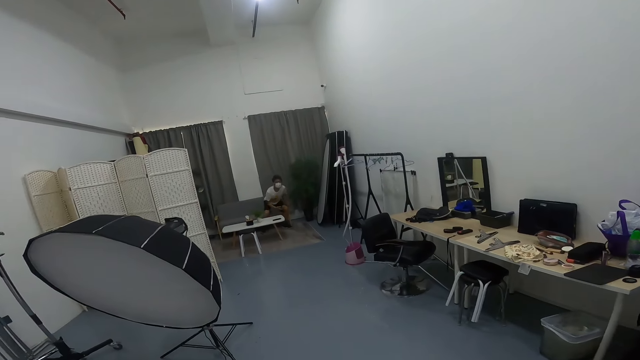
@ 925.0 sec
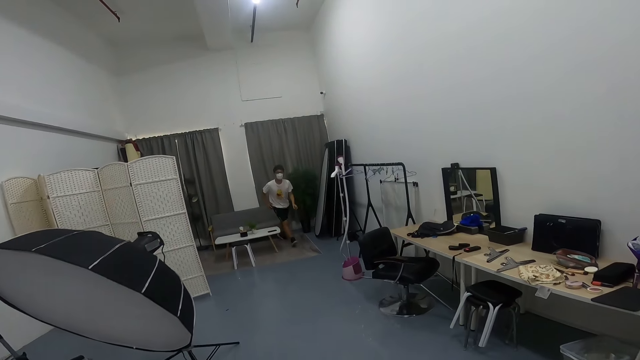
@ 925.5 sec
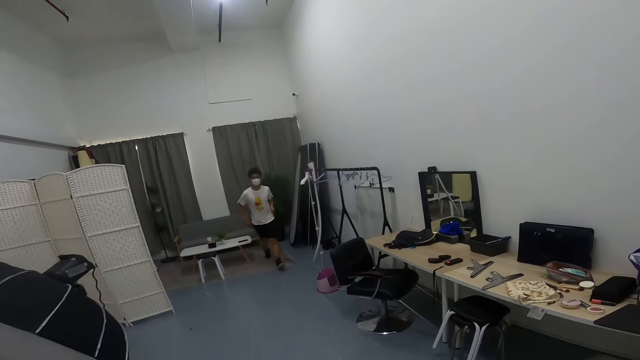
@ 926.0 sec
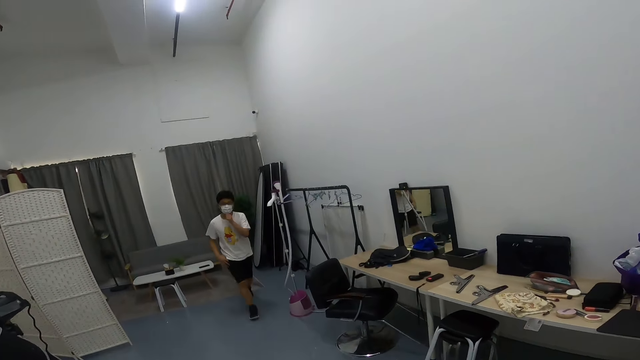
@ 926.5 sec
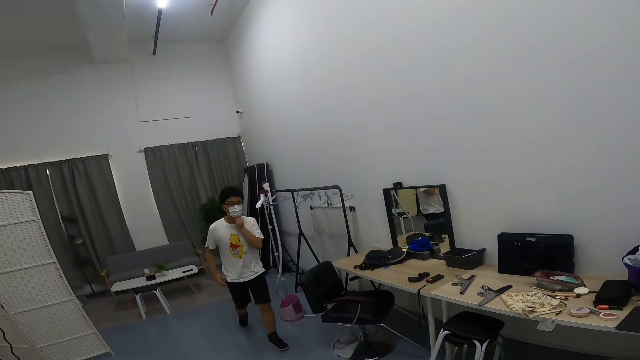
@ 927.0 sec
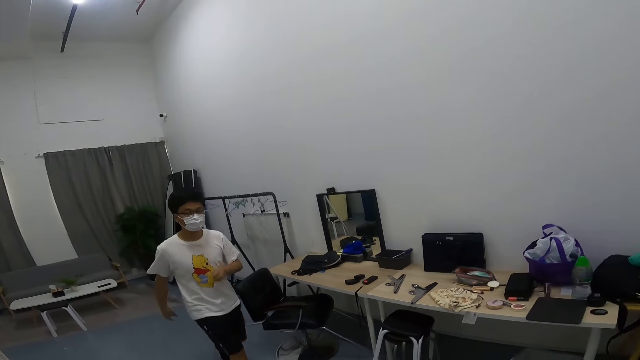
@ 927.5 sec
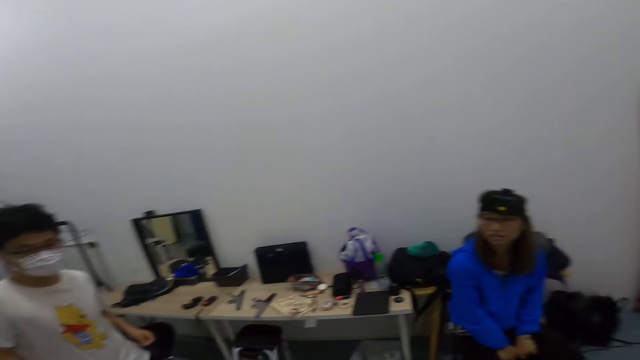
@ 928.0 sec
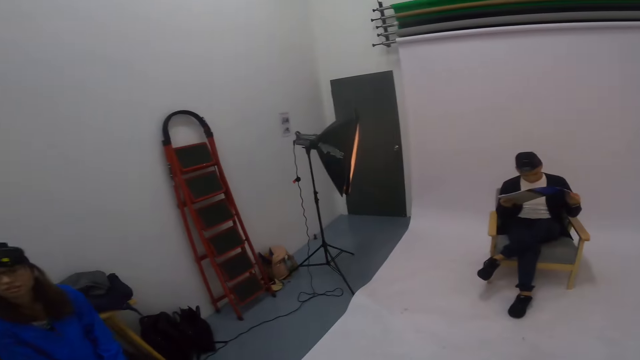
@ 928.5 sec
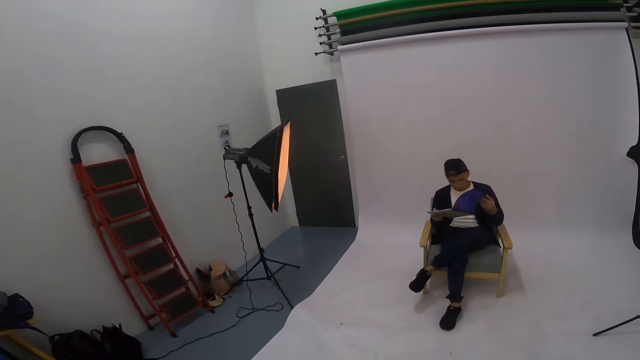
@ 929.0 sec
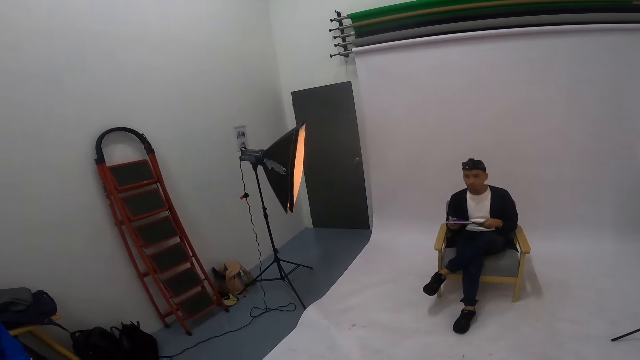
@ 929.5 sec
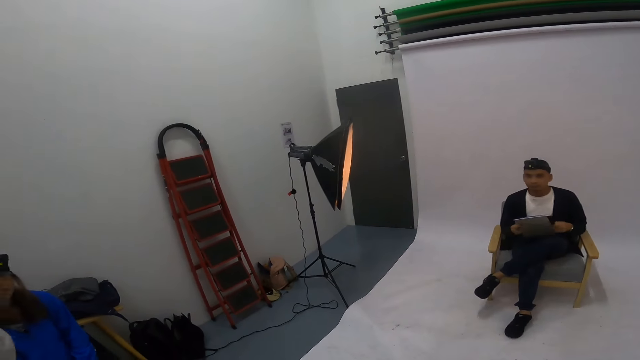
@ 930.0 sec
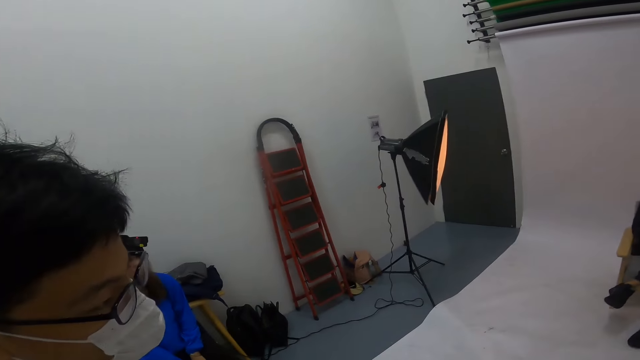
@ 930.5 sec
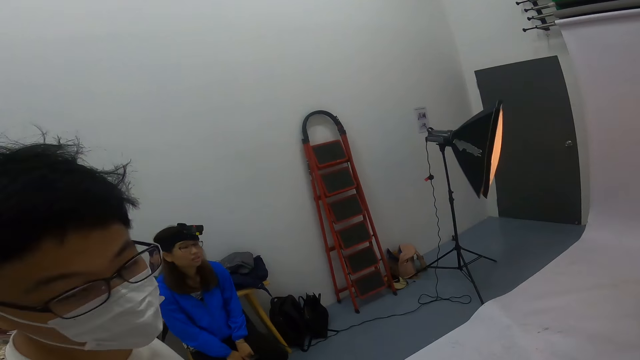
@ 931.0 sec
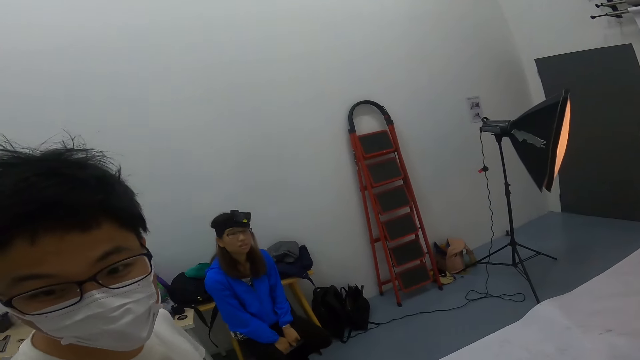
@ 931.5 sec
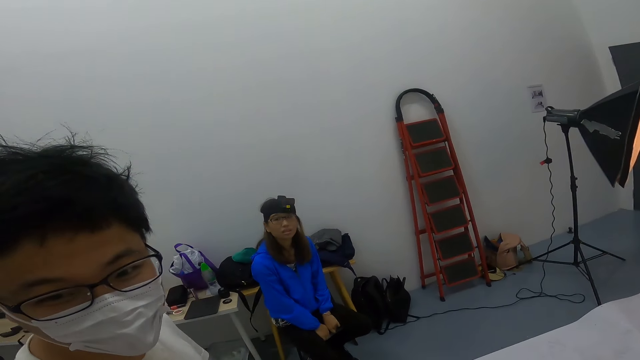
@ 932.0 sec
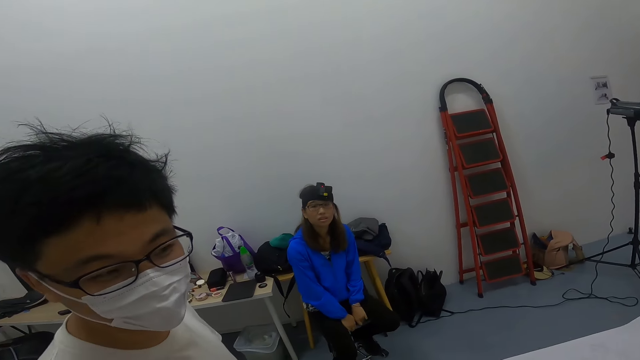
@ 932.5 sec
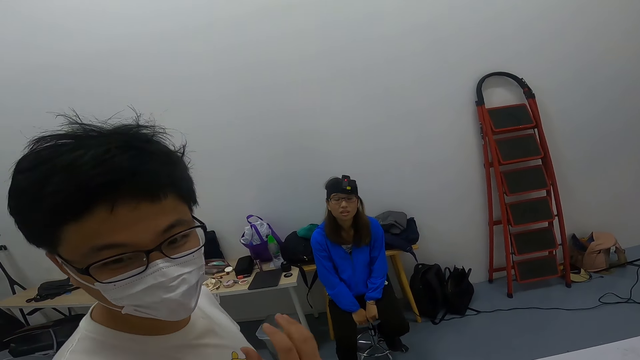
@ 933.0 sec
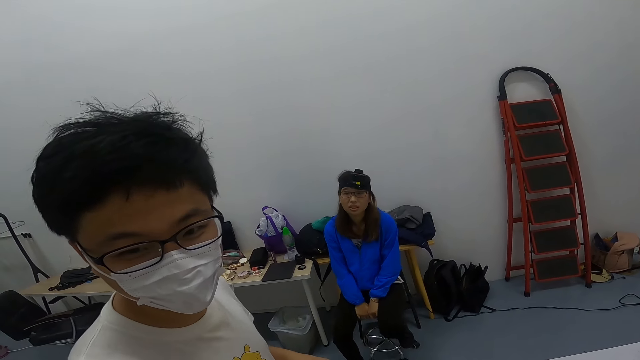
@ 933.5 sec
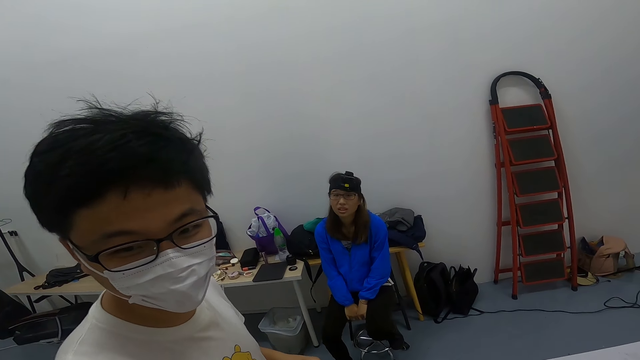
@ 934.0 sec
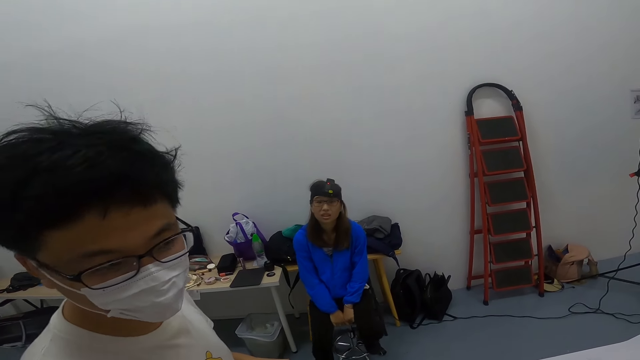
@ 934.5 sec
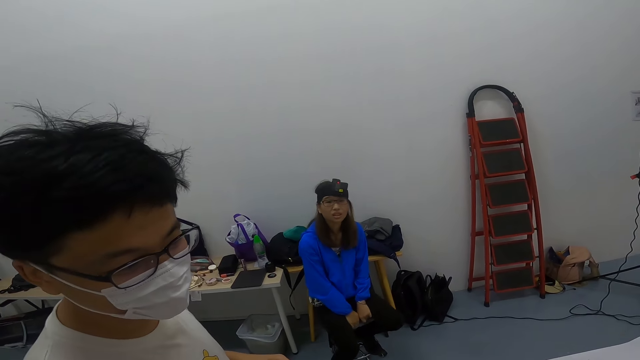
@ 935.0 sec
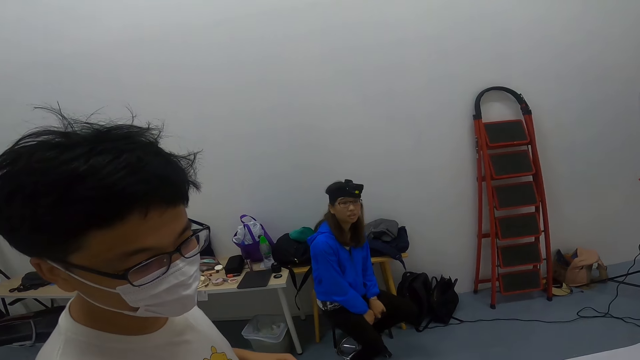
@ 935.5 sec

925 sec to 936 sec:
The man walks in the room and interacts with the camera wearer.

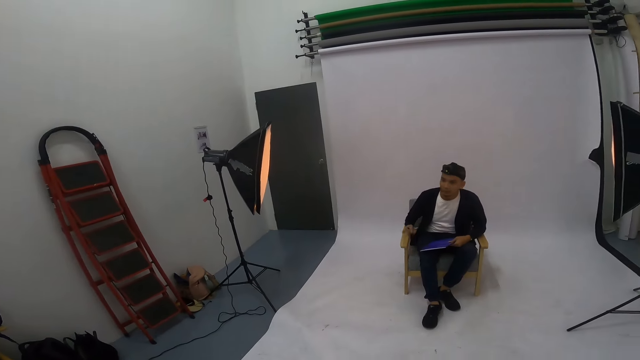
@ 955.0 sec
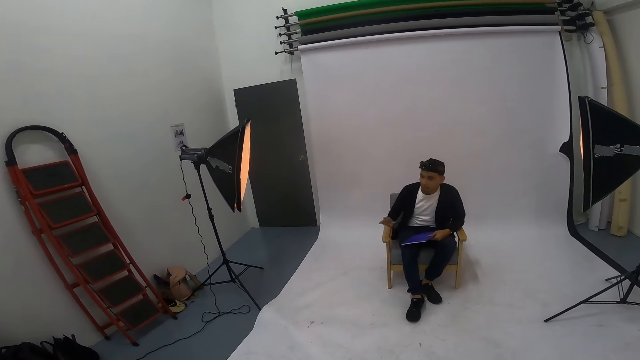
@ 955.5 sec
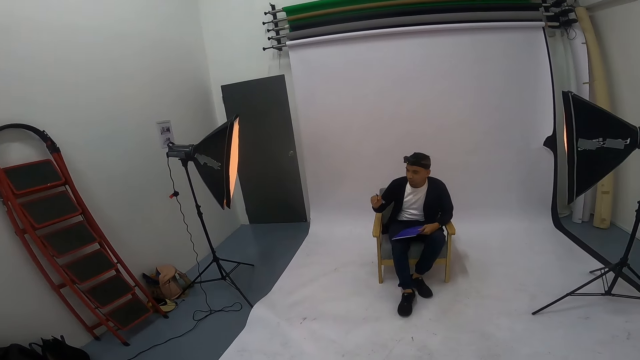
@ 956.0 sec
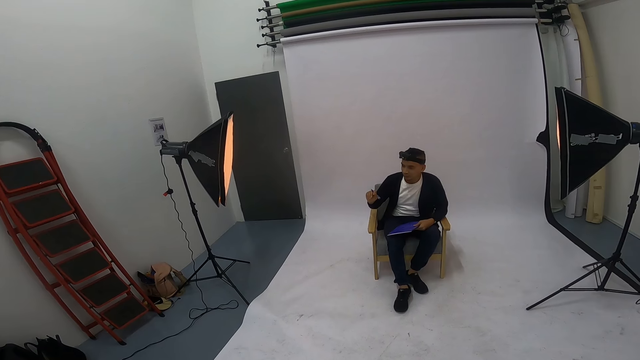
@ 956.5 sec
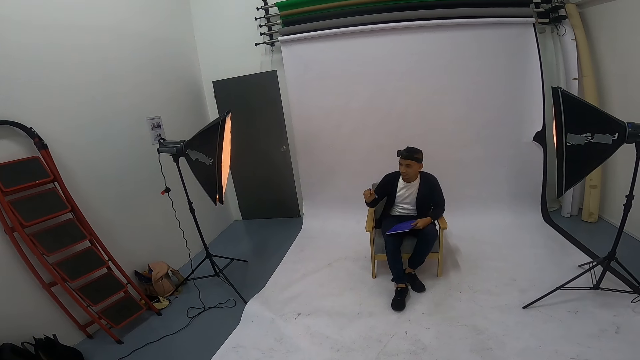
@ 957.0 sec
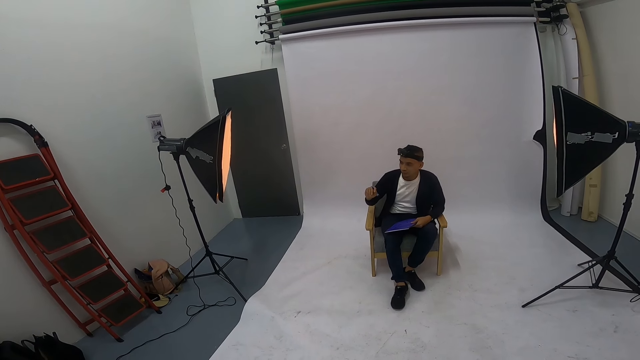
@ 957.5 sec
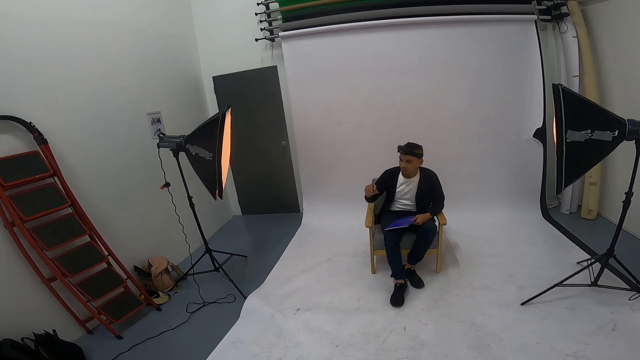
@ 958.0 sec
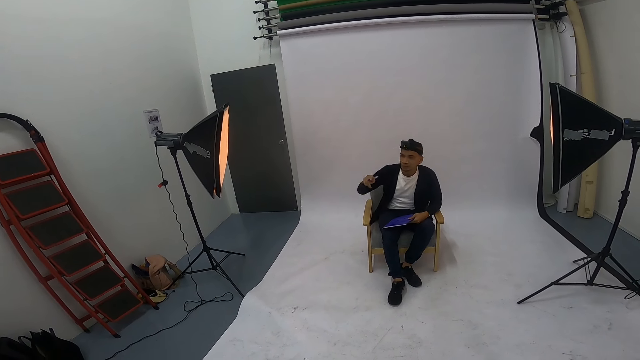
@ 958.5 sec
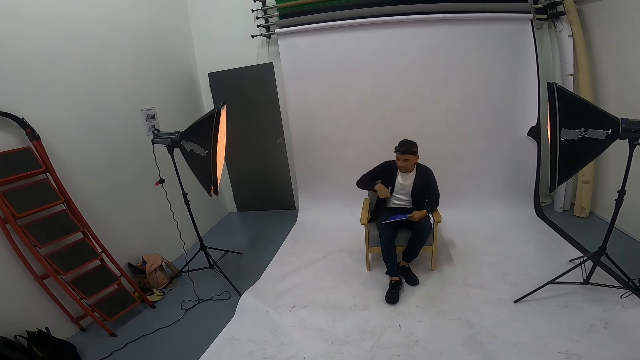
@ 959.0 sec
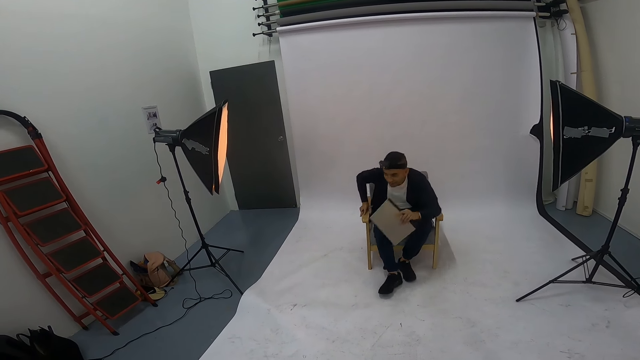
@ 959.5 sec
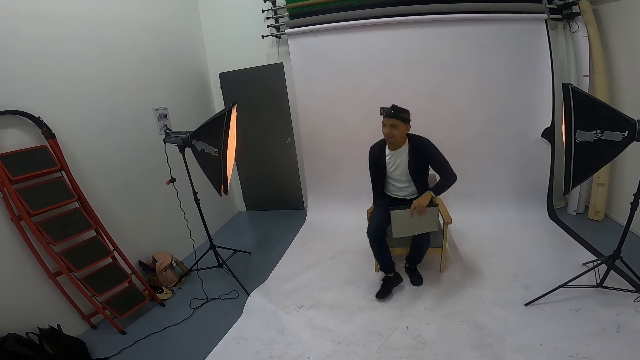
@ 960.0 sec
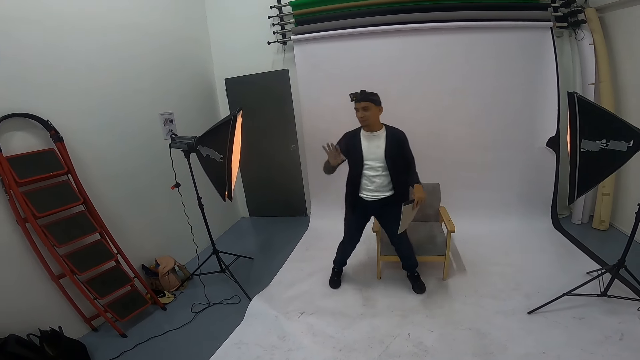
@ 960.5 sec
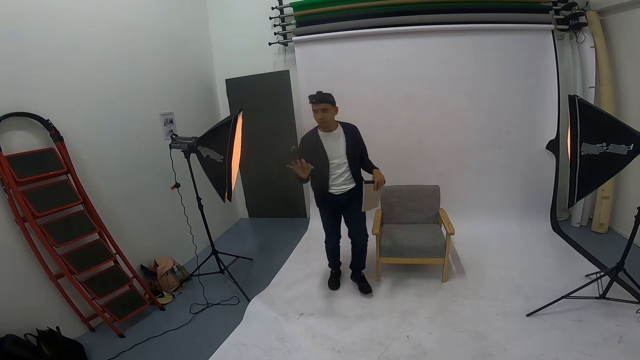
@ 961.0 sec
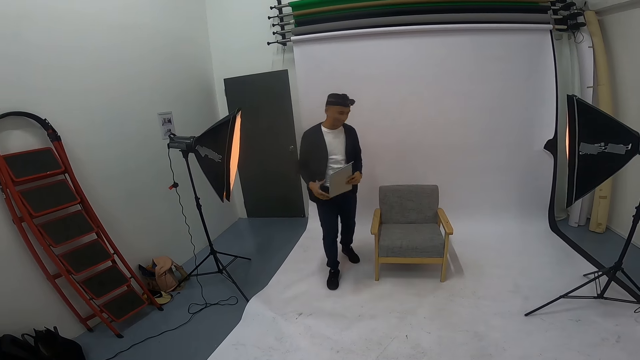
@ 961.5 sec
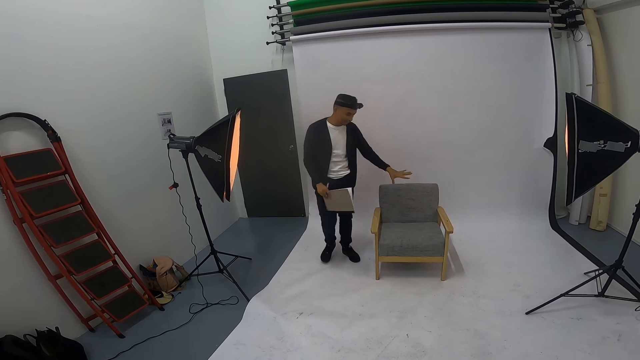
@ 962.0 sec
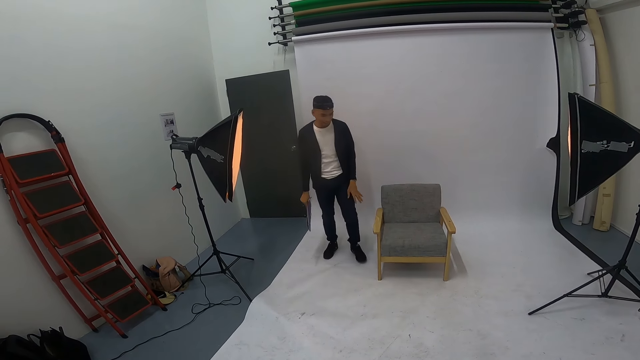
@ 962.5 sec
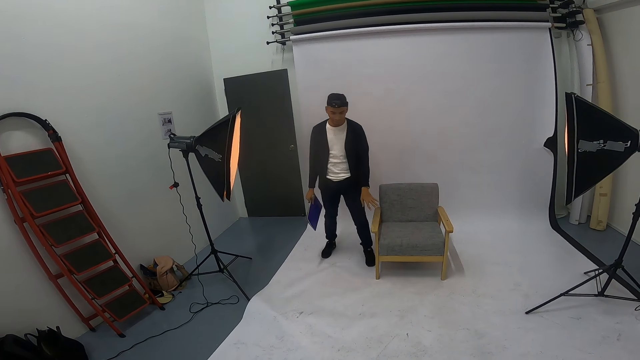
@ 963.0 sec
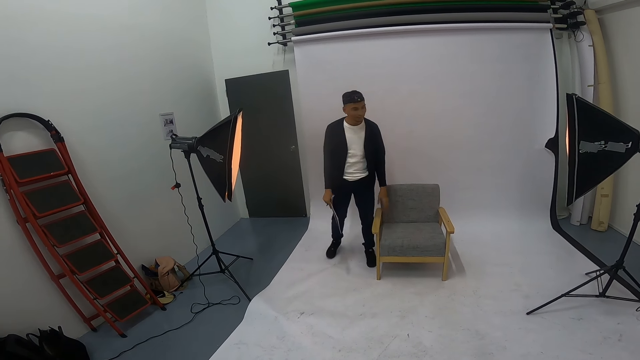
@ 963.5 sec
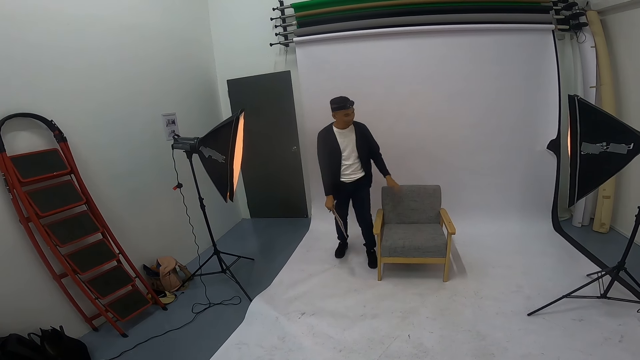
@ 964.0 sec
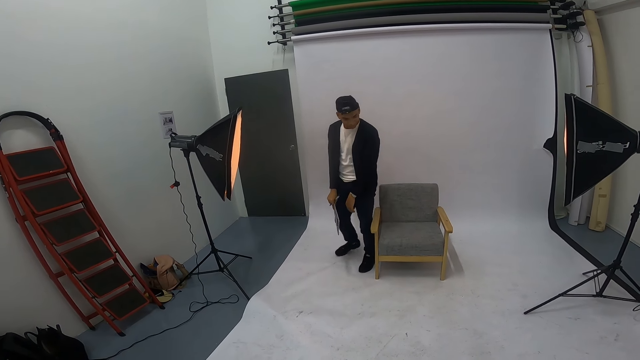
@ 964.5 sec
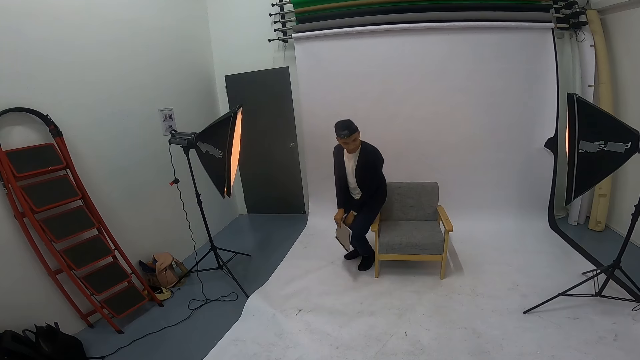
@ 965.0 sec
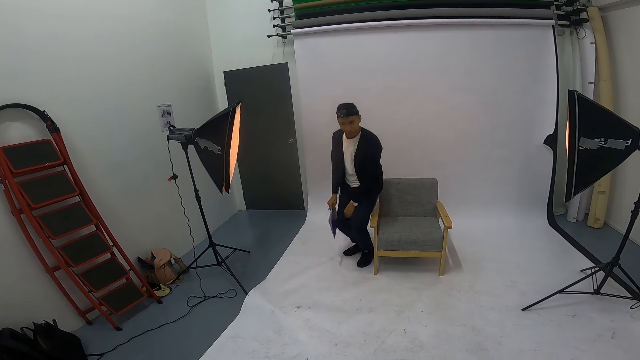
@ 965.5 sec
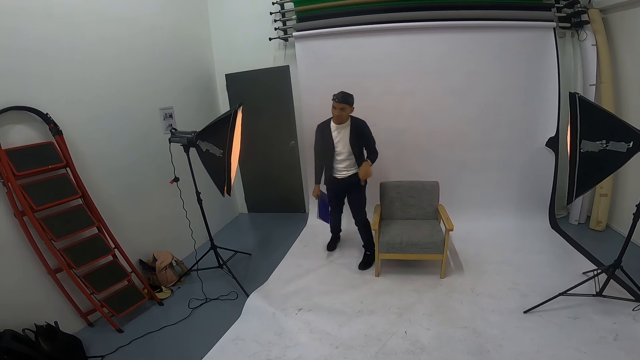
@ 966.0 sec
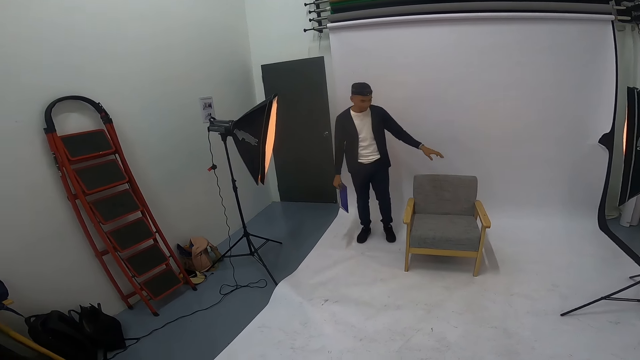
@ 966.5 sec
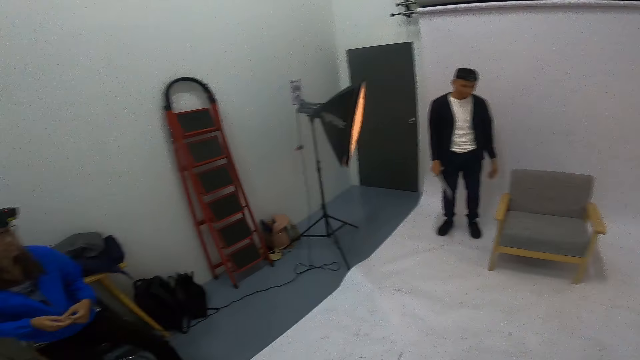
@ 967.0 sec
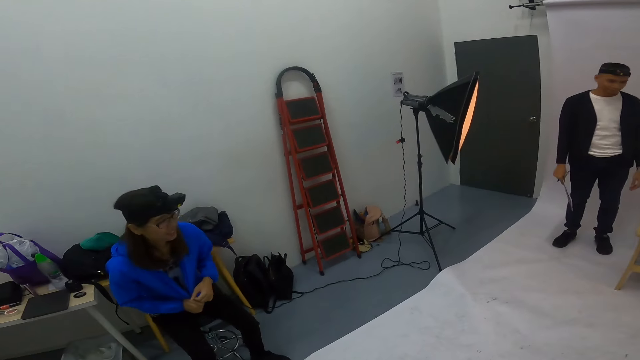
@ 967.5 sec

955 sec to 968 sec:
A man interacts with the camera wearer. The man stands, sits on the arm of the chair, and stands.
